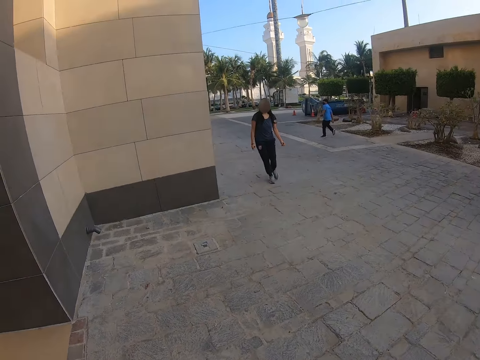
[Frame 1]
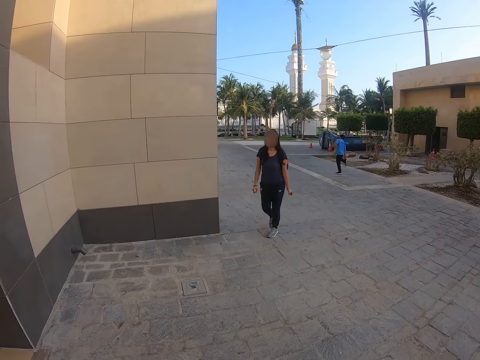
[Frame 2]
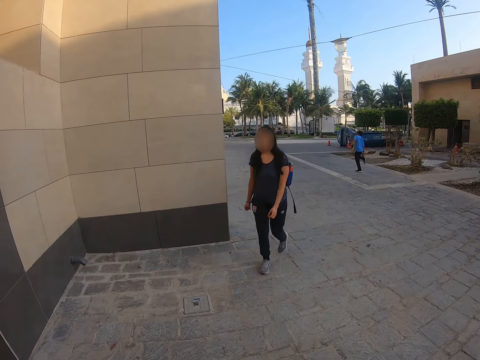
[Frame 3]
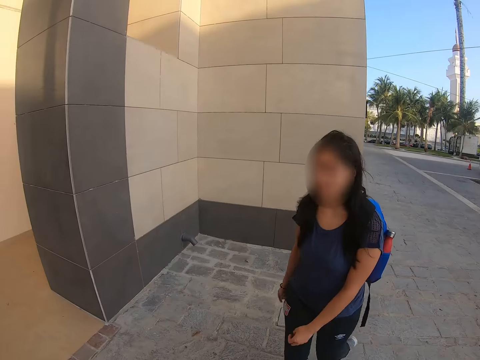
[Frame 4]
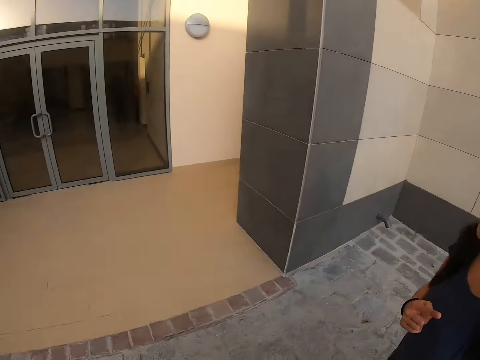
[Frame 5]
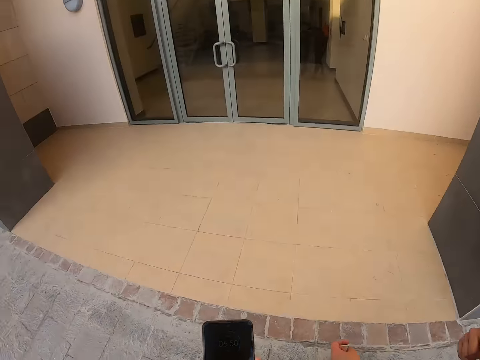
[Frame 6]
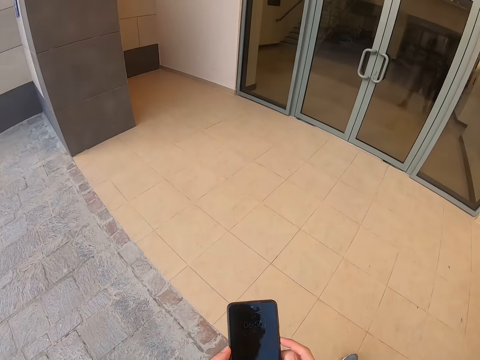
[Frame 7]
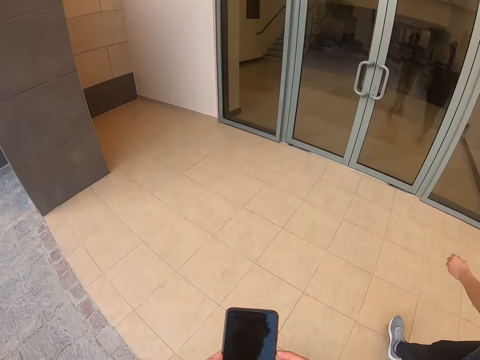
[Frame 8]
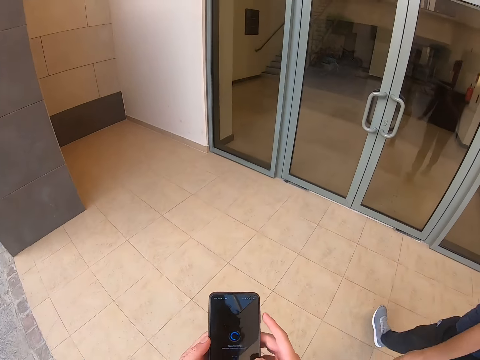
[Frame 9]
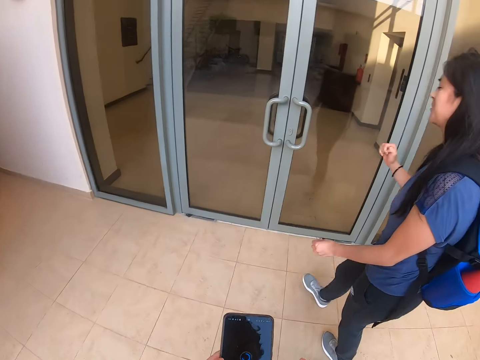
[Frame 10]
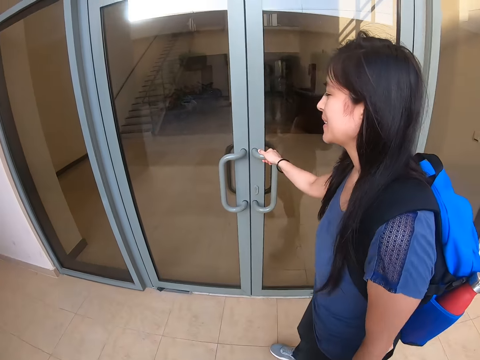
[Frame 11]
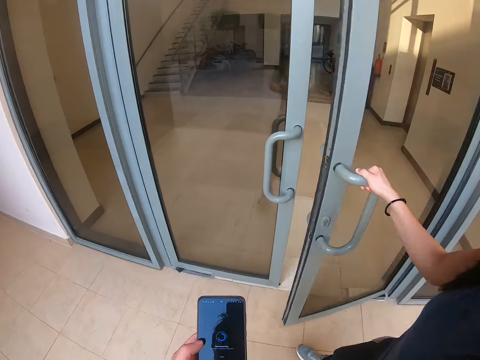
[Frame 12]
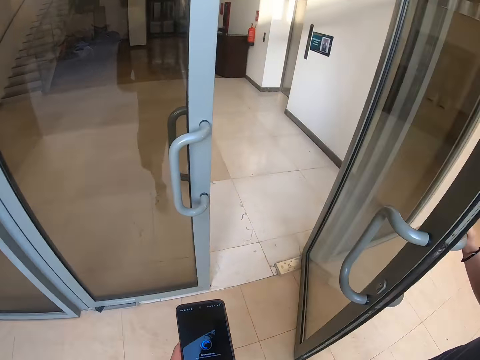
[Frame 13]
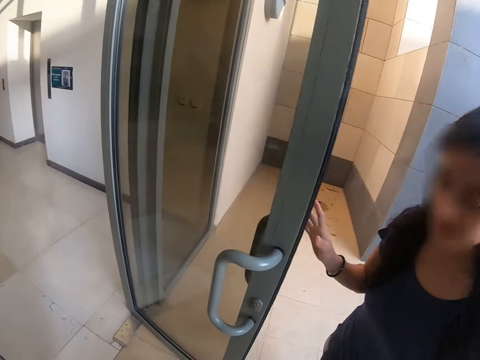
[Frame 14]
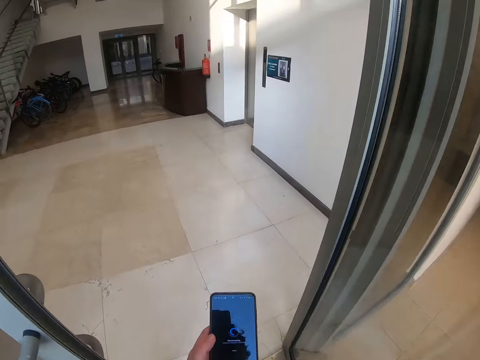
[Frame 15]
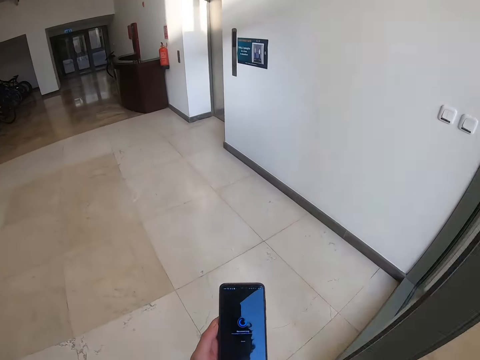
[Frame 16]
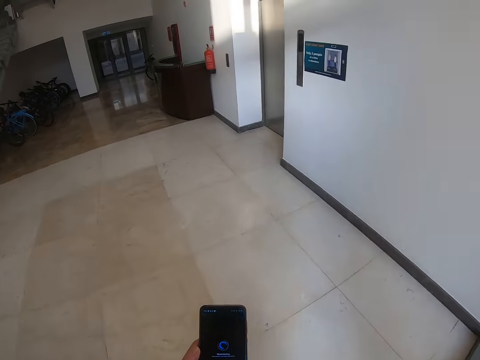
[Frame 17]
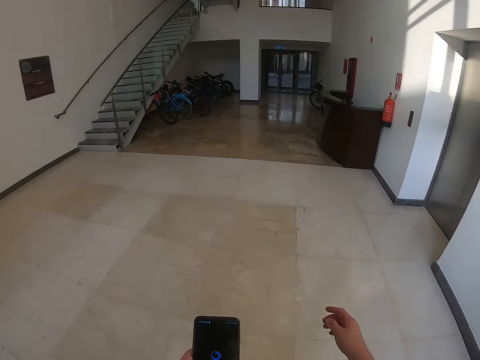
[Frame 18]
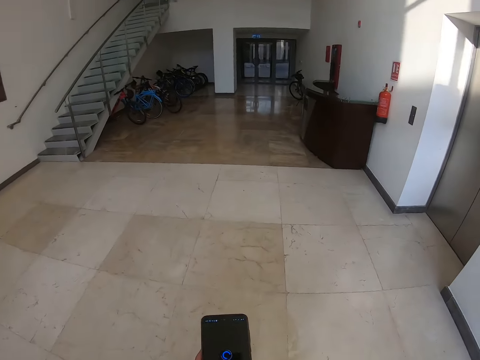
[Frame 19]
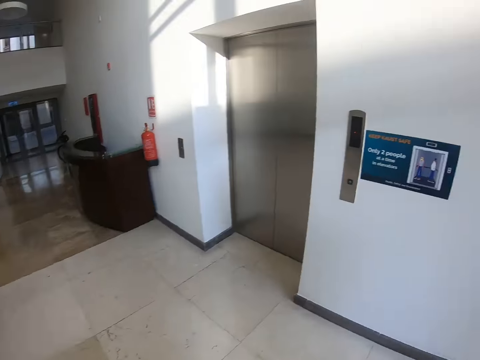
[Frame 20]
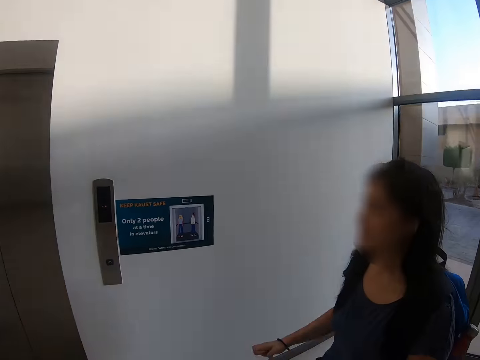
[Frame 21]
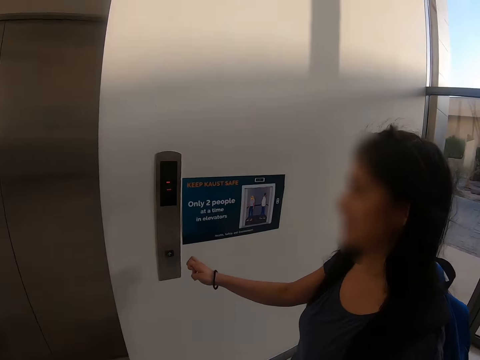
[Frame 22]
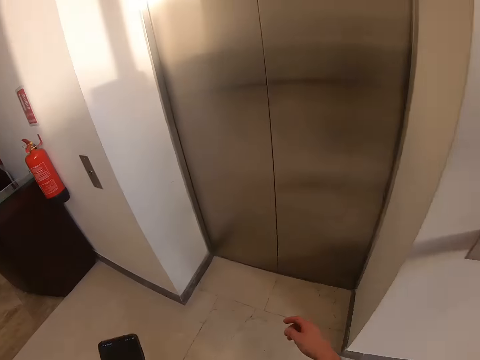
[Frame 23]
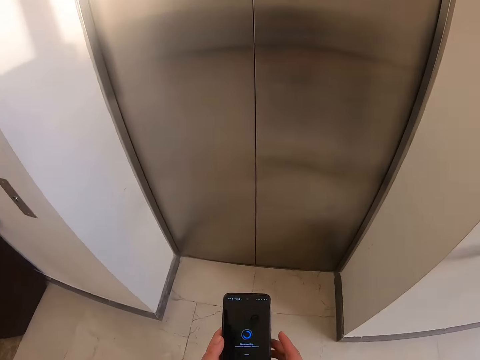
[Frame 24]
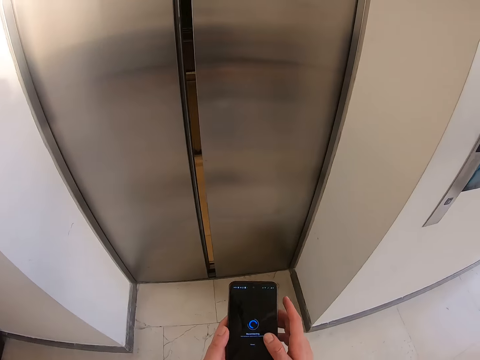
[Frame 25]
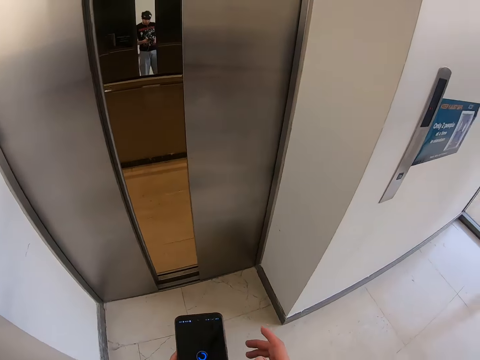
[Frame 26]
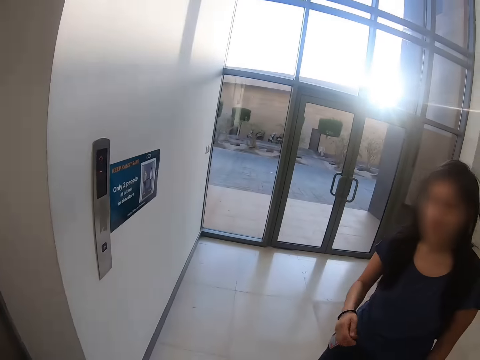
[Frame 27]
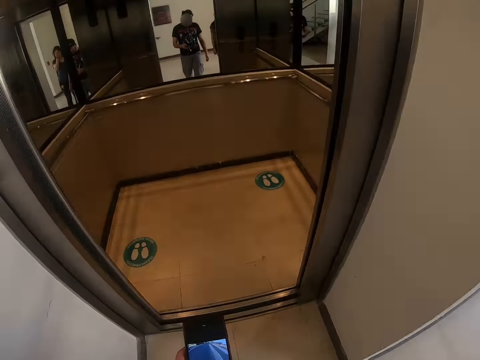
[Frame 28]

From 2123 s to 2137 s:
A woman walks towards the camera wearer. The camera wearer walks beside the woman. They operate a phone. The woman opens the door. The camera wearer walks through the door, walks in the house and looks at the woman. The woman pushes the elevator button. The camera wearer looks at the phone. They look at the door. The camera wearer and the woman walk into the elevator.
